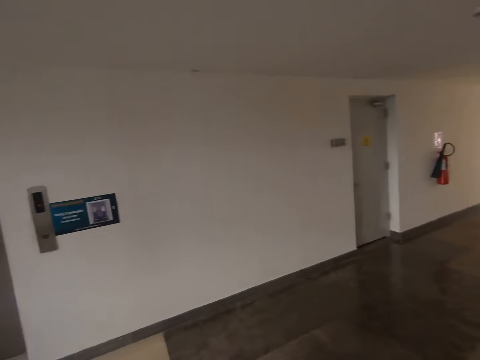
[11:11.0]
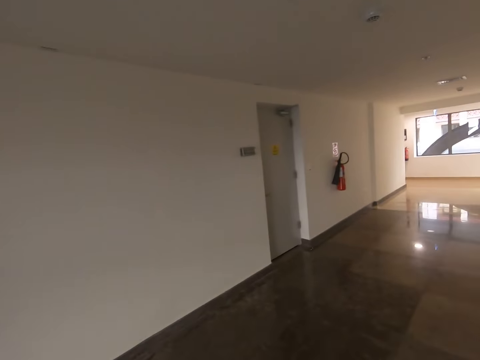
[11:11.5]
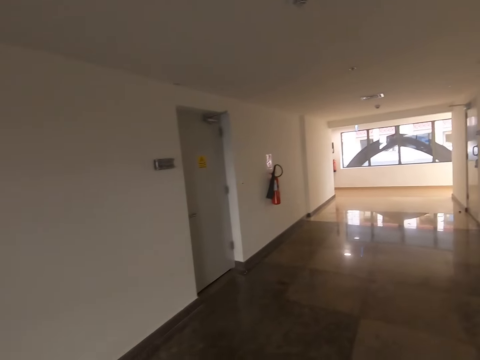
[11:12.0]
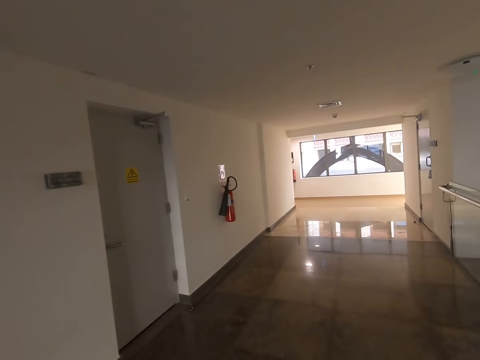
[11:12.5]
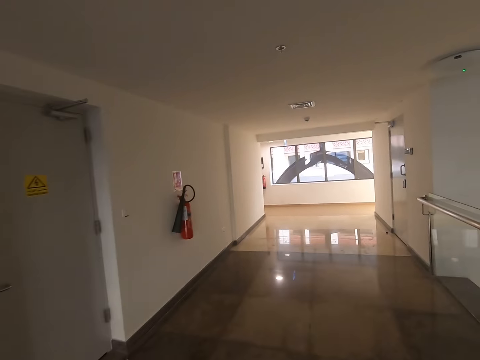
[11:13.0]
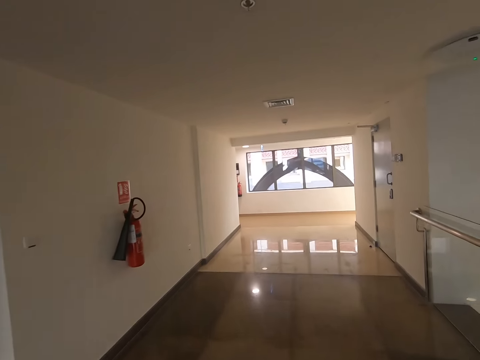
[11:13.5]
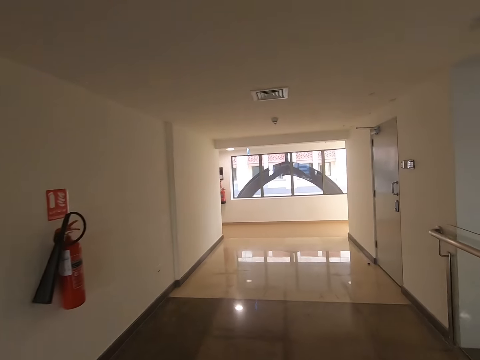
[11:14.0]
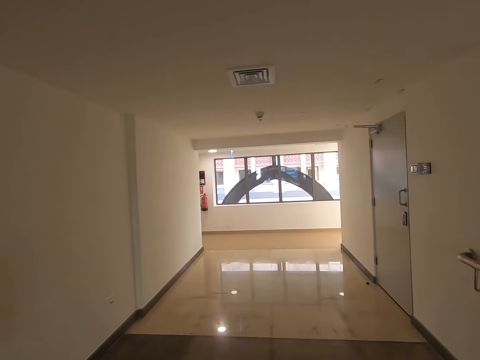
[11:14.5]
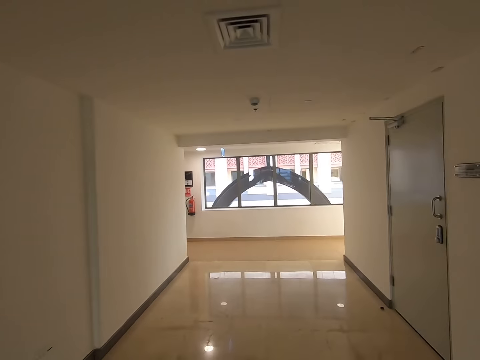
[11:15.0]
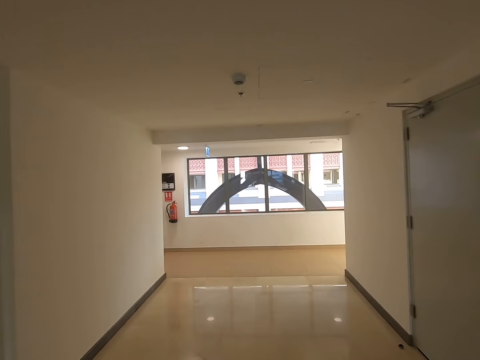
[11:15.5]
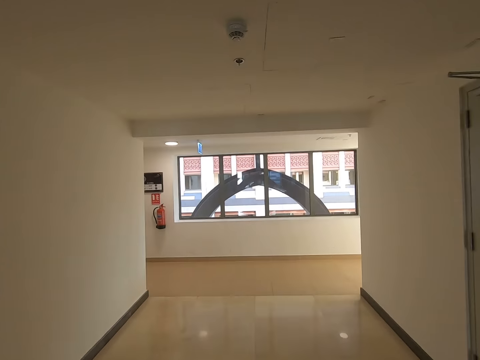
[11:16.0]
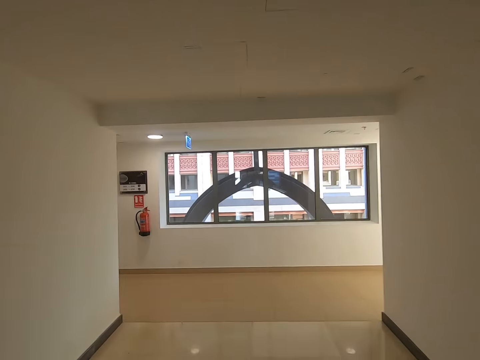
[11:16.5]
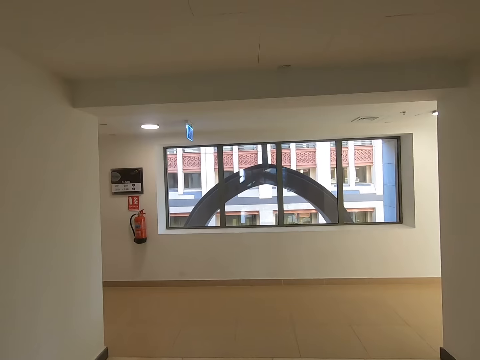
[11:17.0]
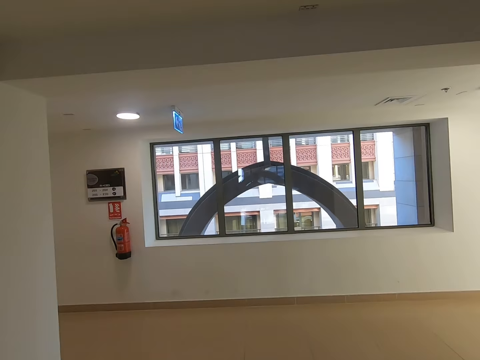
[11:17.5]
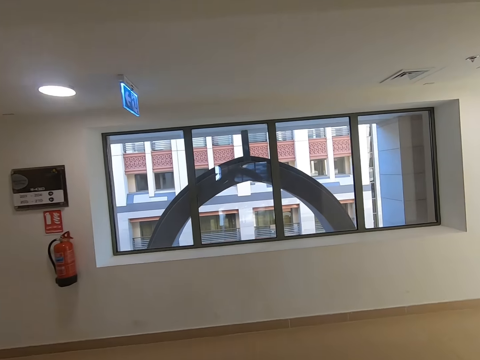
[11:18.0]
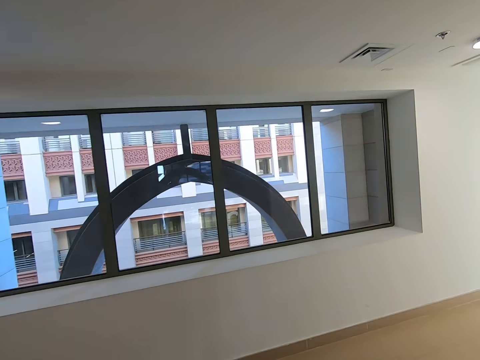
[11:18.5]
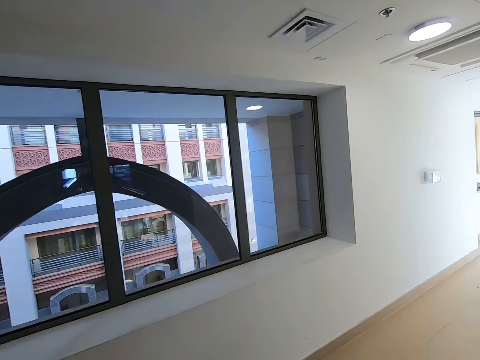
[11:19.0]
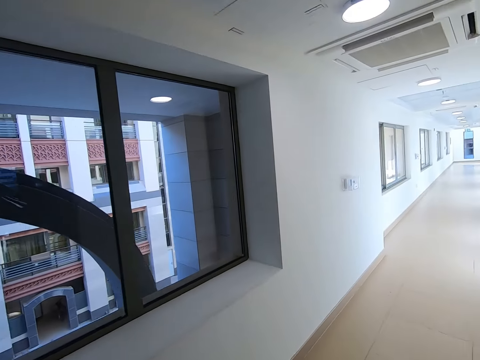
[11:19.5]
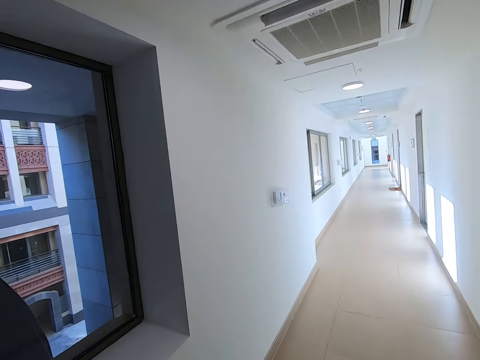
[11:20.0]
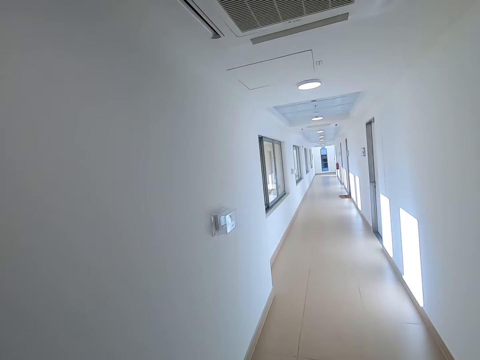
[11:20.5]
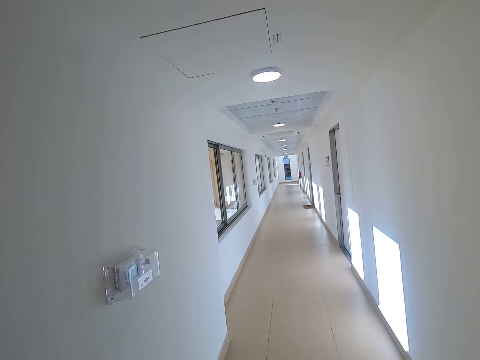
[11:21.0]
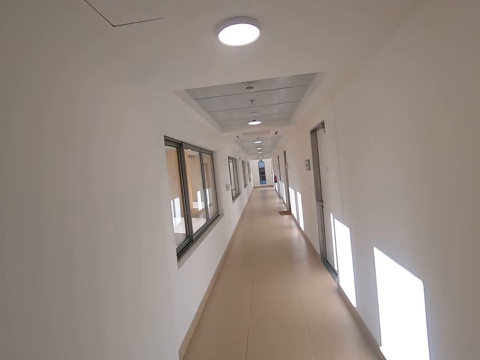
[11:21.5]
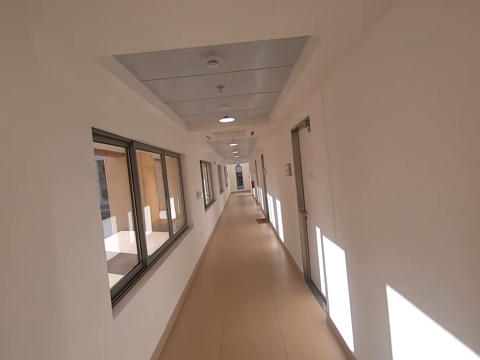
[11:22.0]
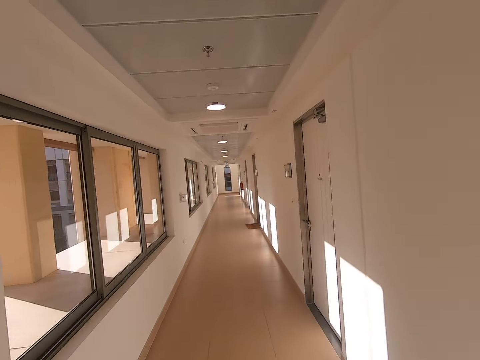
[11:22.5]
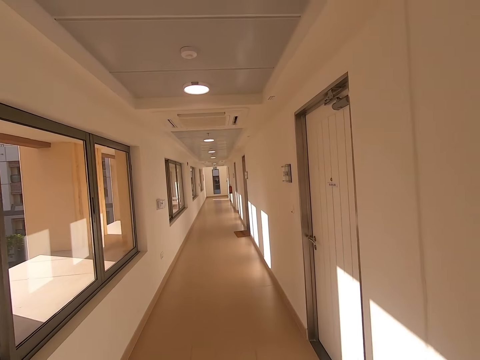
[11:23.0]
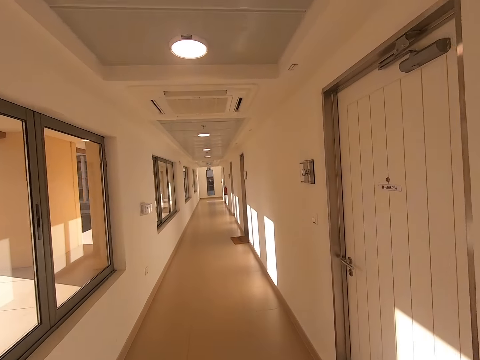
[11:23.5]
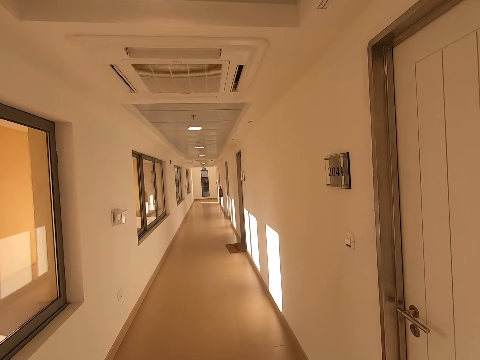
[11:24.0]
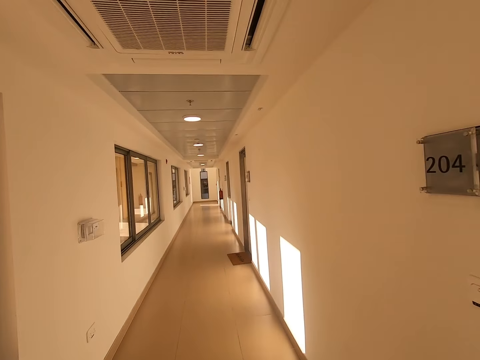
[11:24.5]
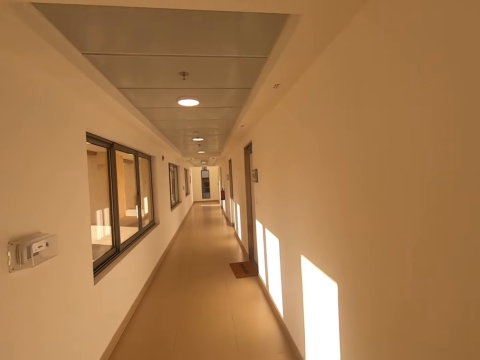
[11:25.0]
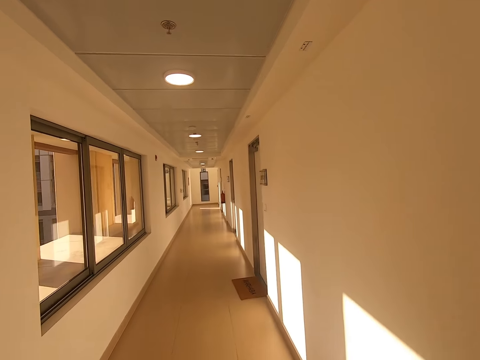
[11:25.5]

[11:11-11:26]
The camera wearer takes a turn to his right. He takes a turn to his right again.

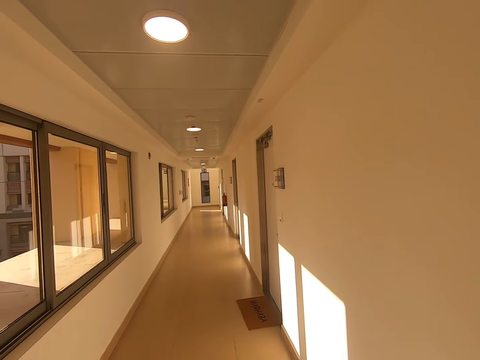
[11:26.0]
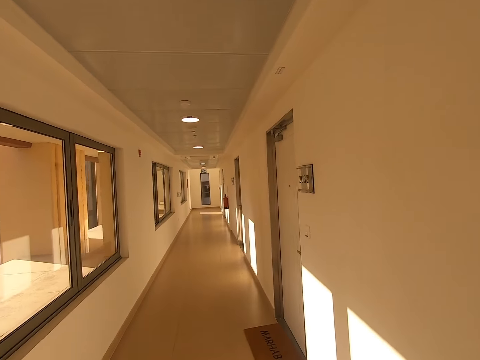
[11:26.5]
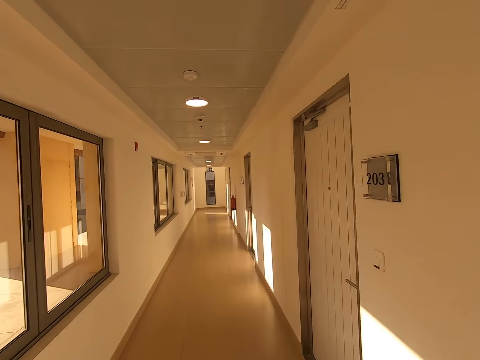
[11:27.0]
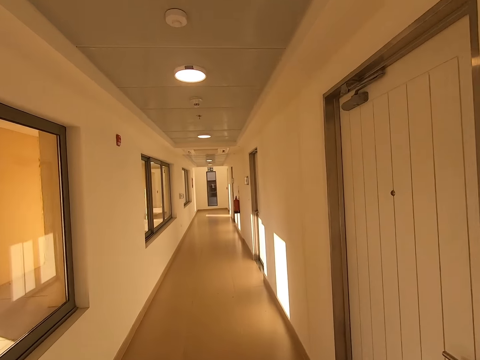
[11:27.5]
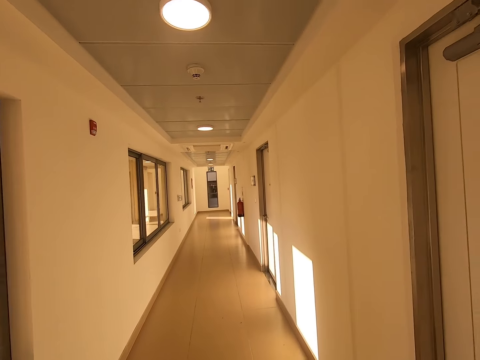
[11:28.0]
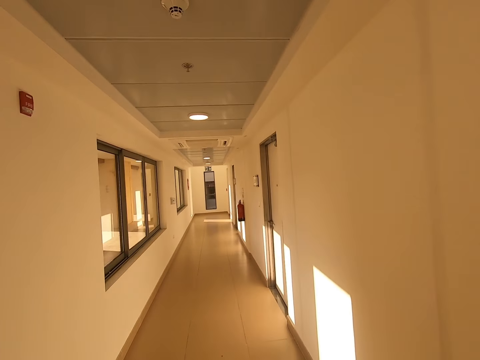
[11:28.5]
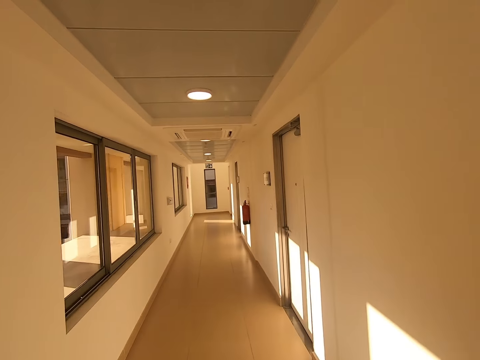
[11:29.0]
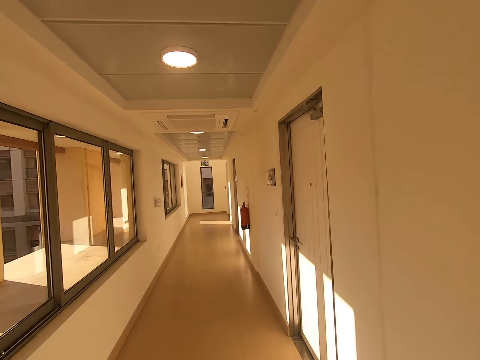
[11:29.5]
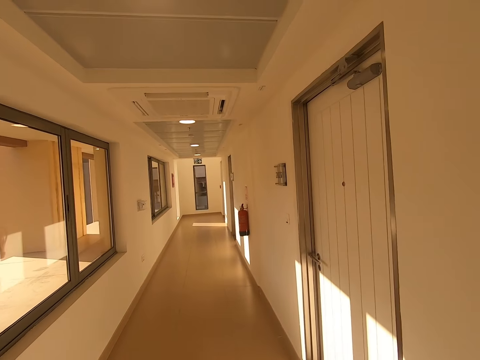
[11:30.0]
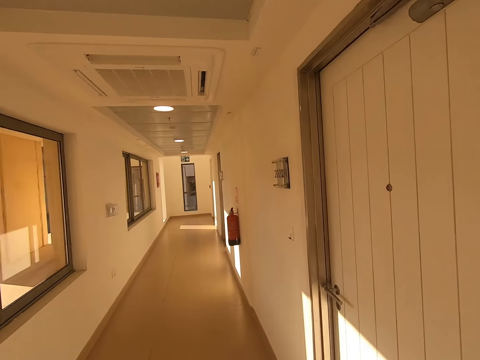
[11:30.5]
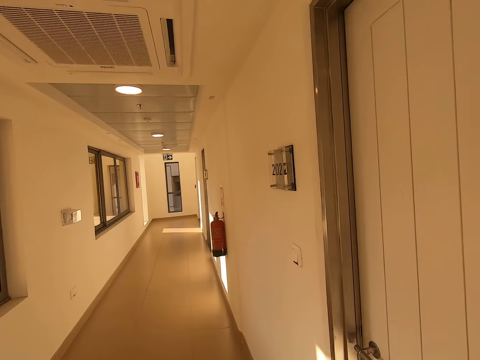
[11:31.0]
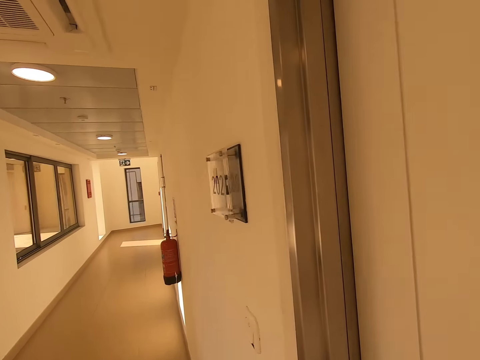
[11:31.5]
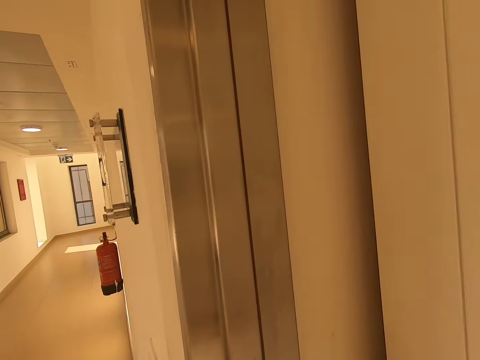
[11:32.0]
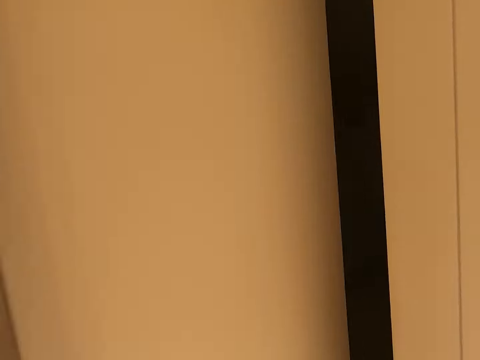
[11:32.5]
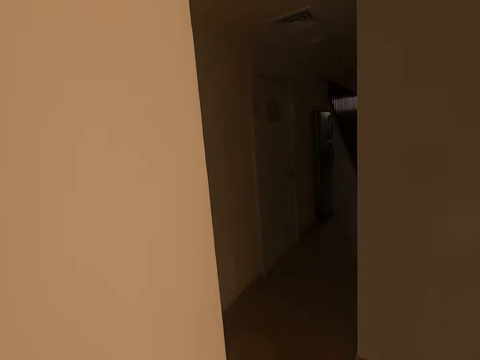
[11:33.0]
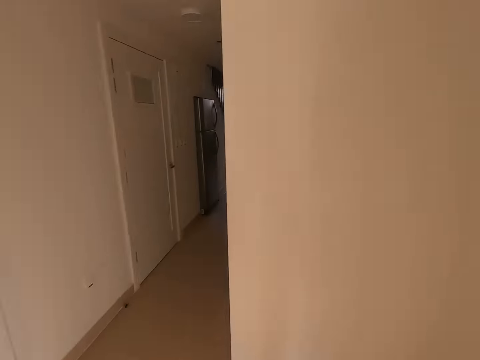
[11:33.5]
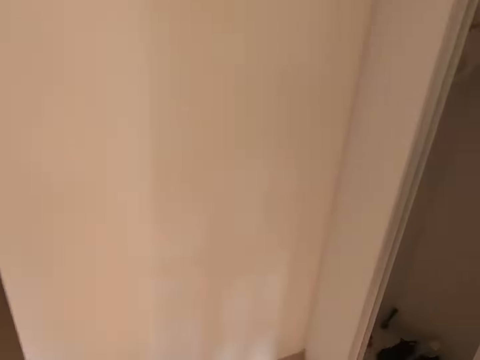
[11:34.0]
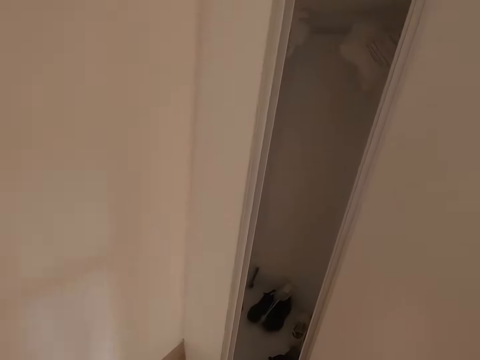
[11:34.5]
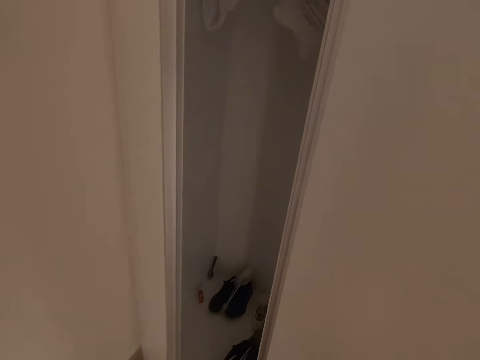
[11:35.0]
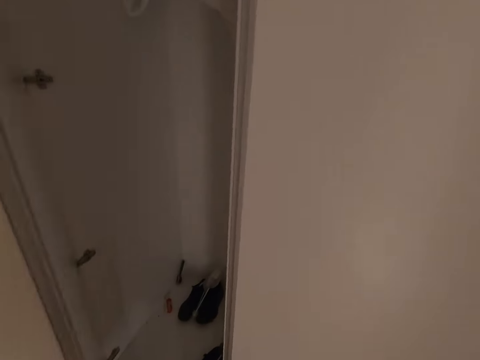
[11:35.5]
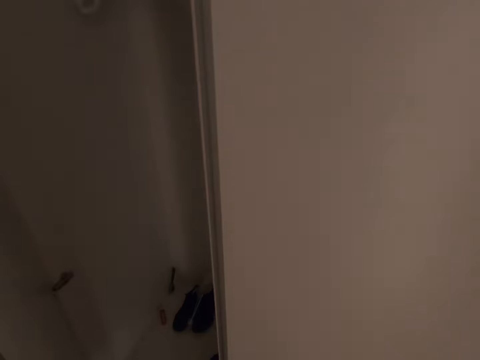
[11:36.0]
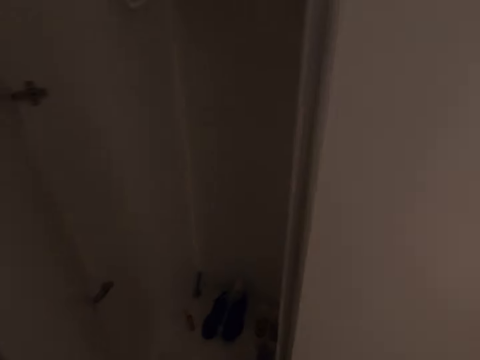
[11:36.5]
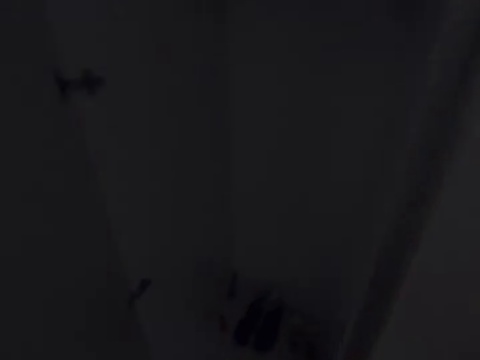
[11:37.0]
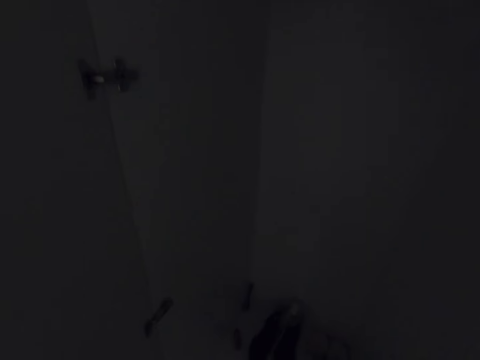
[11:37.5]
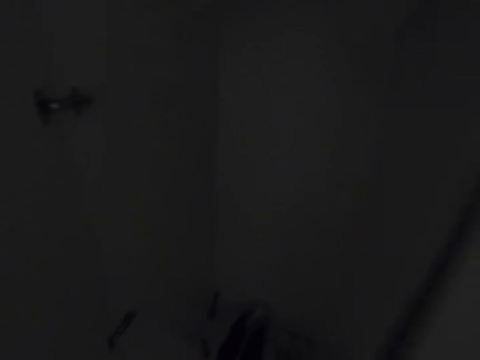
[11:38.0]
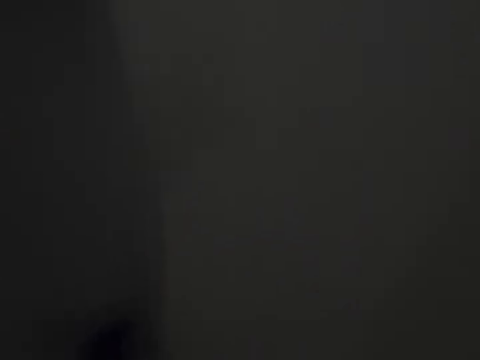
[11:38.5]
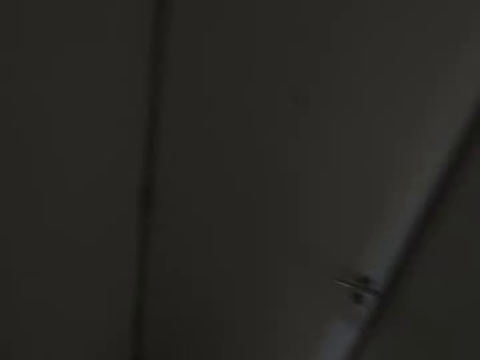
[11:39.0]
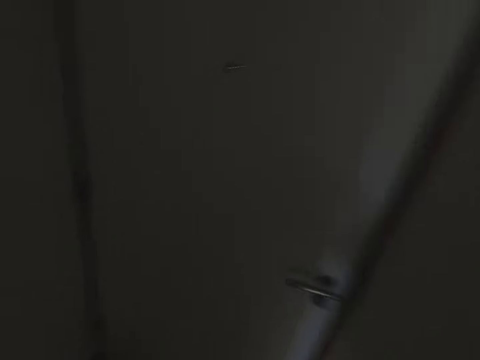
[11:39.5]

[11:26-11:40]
The camera wearer opens the door. They walk inside the house.
